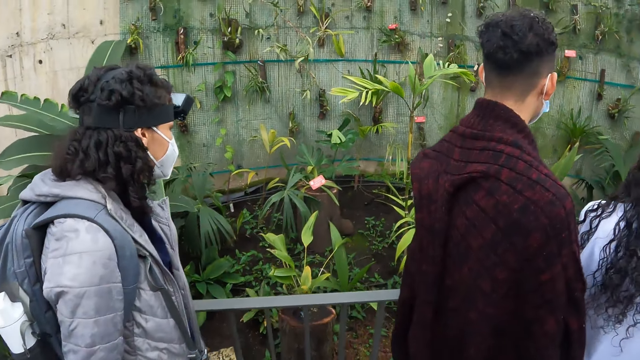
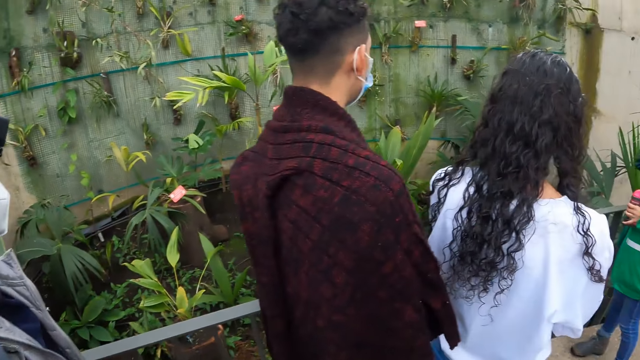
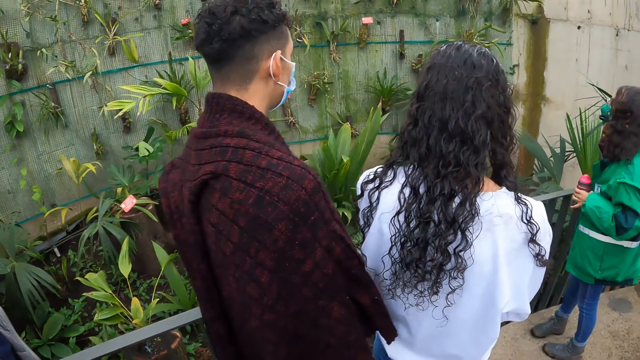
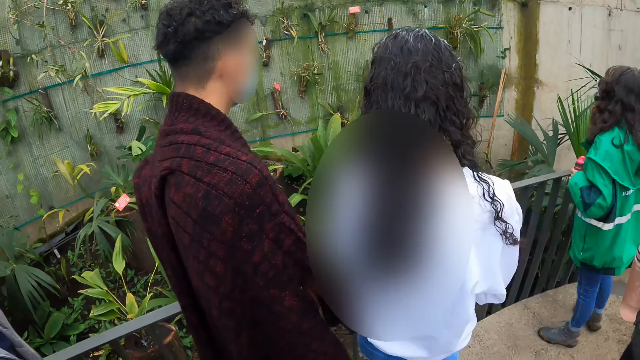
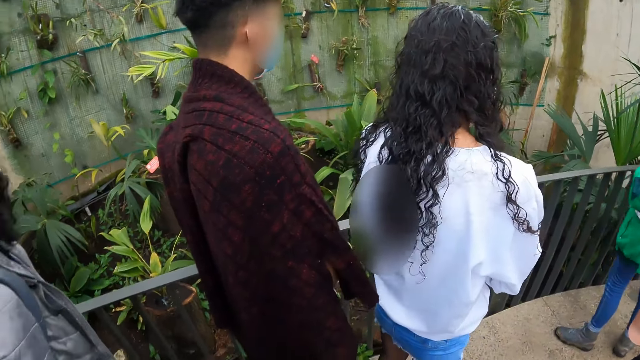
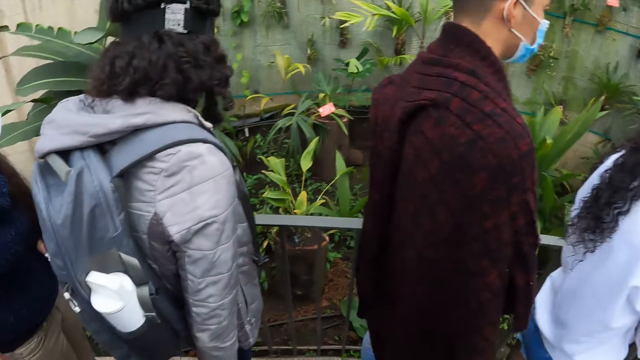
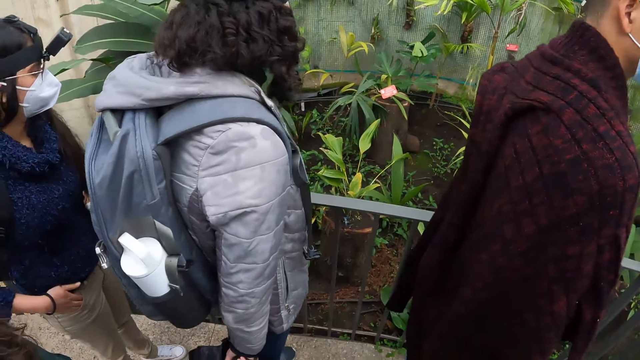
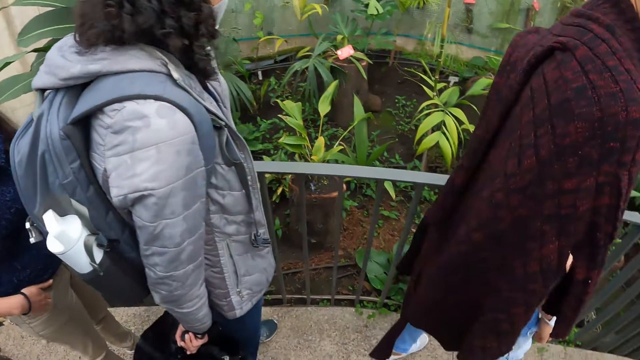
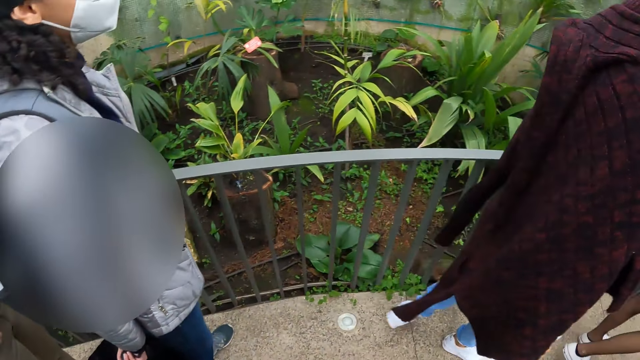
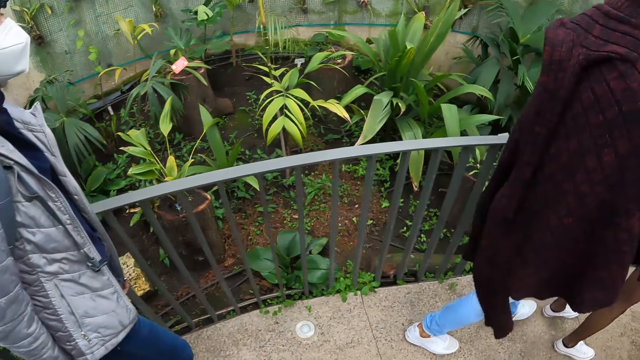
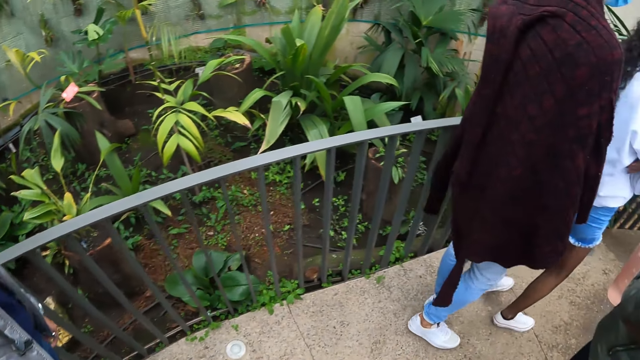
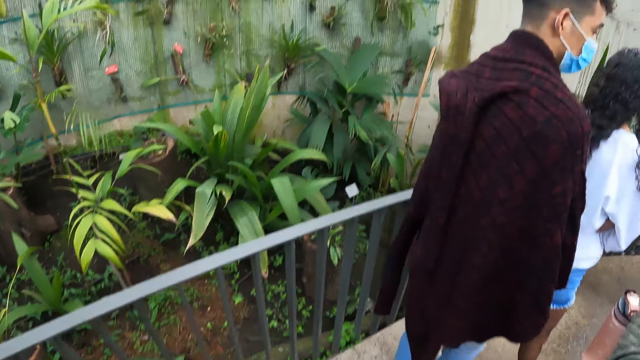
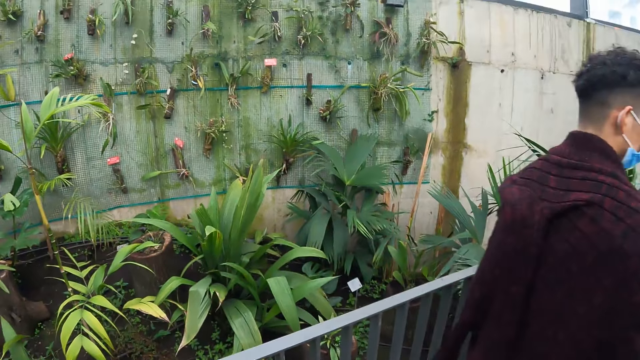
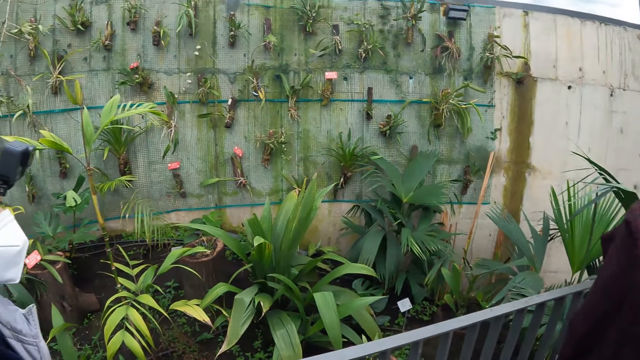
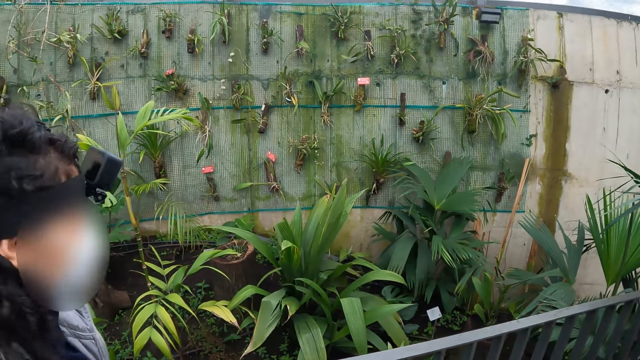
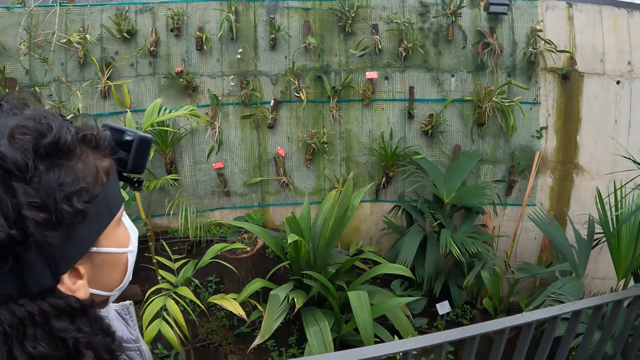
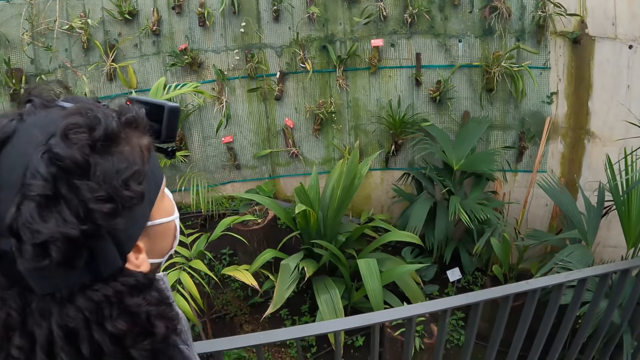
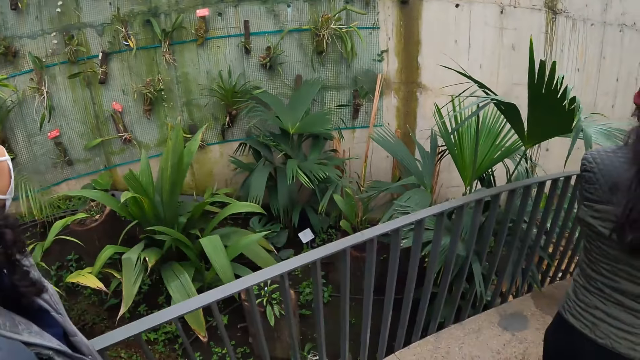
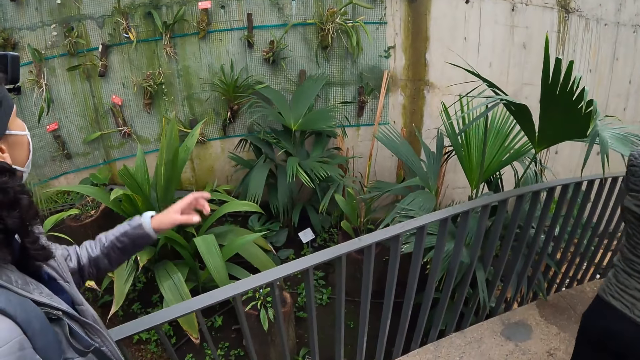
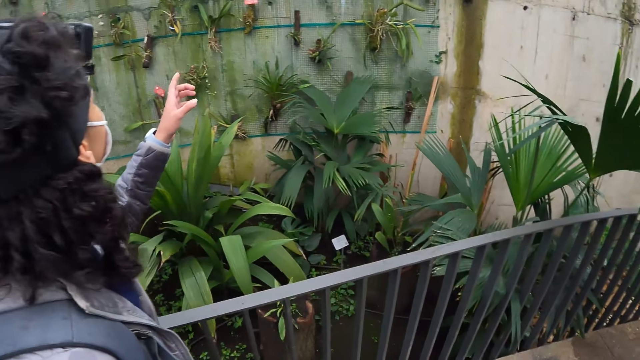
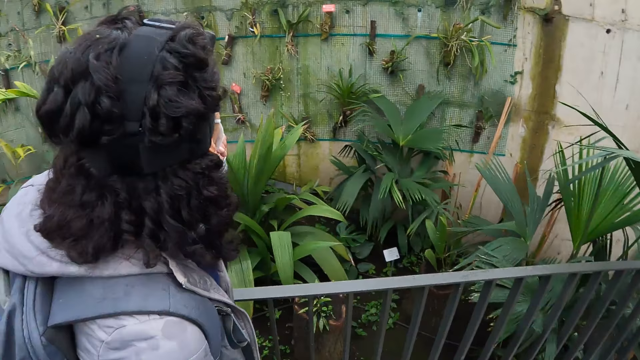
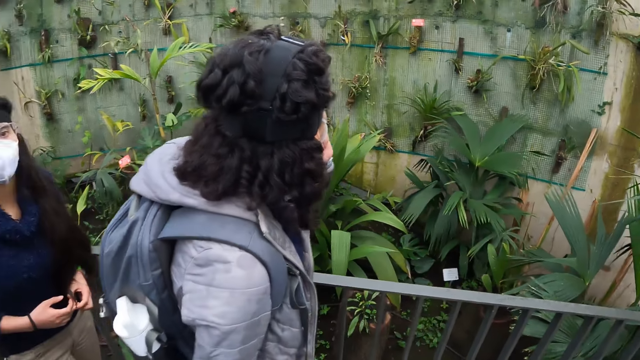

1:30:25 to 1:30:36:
The camera wearer stands. They look at the plants on the wall.

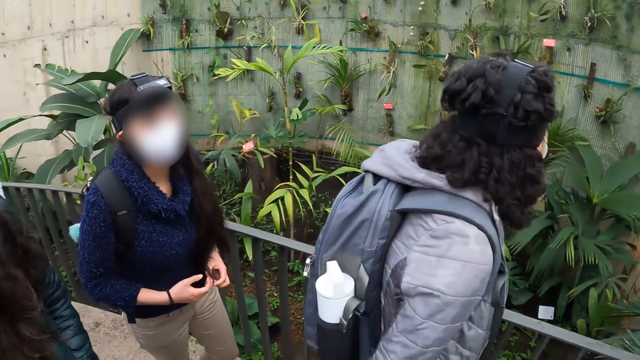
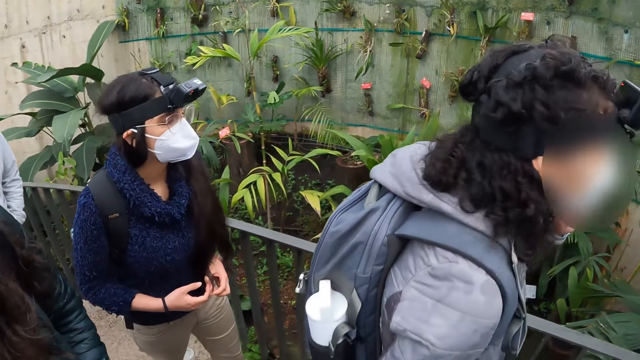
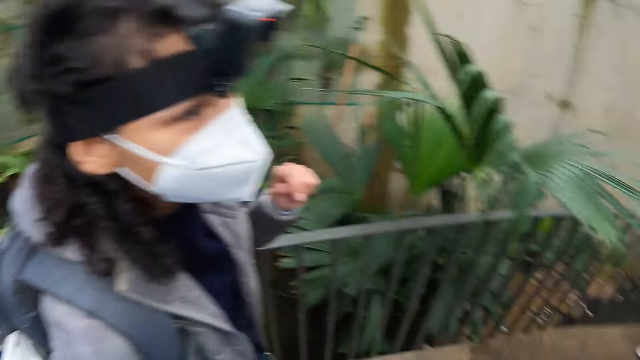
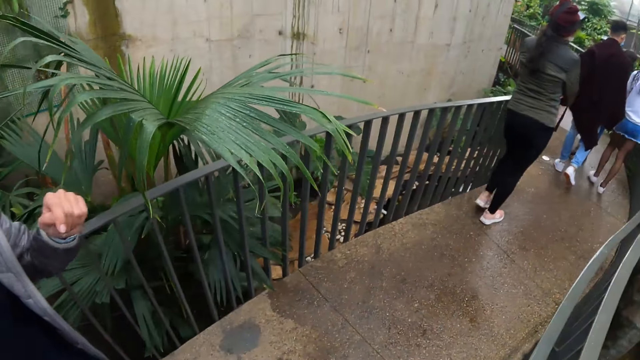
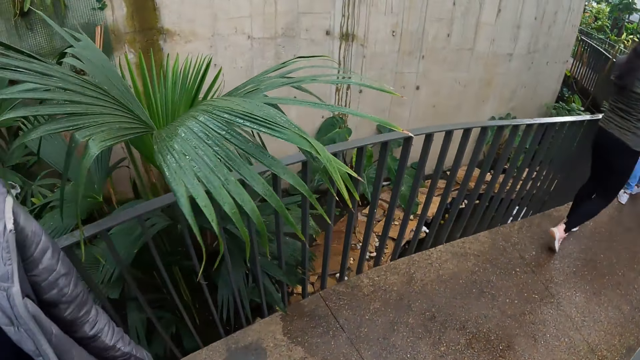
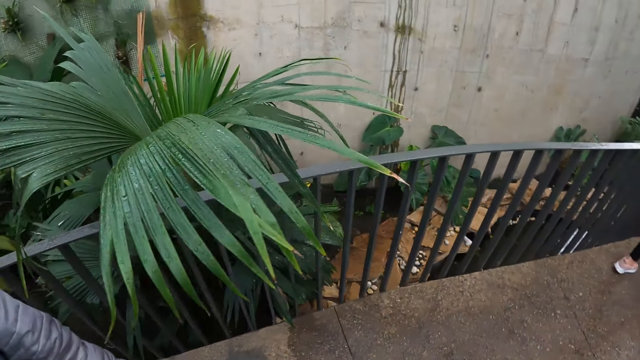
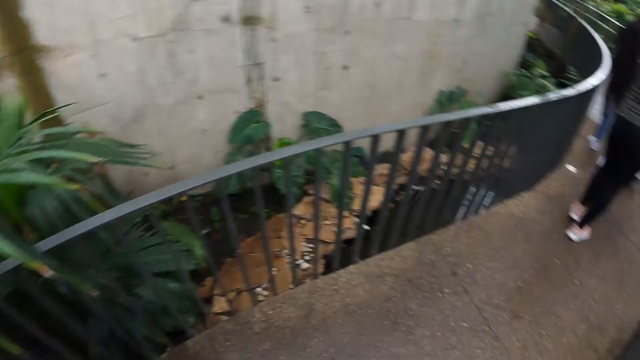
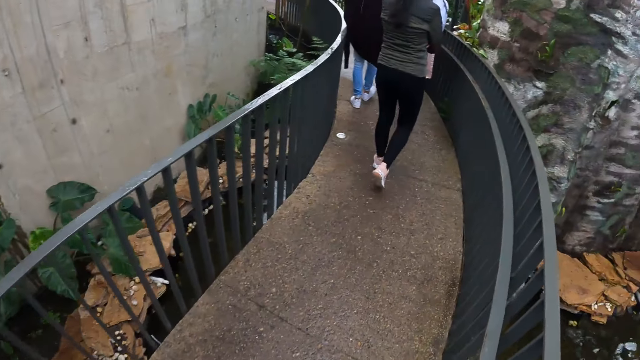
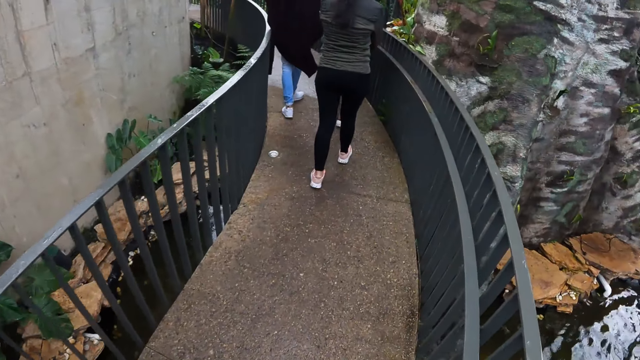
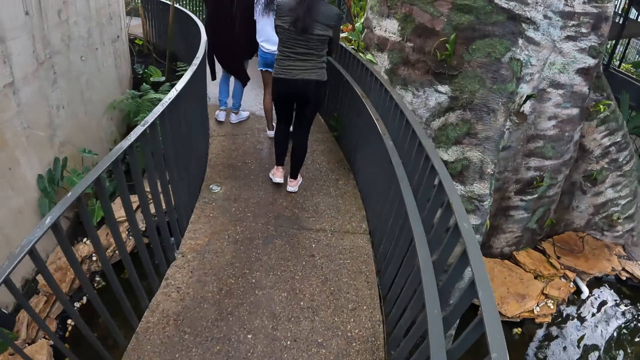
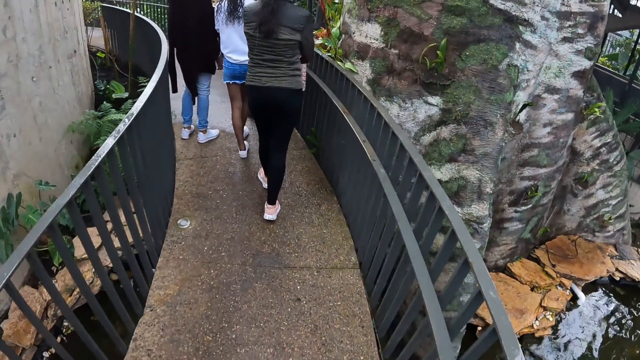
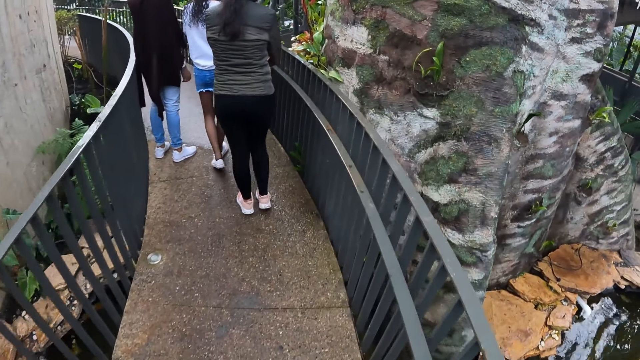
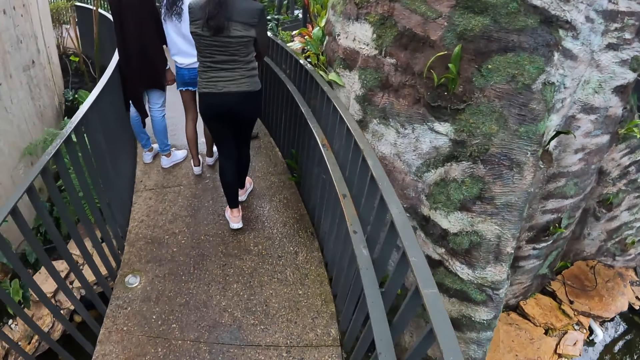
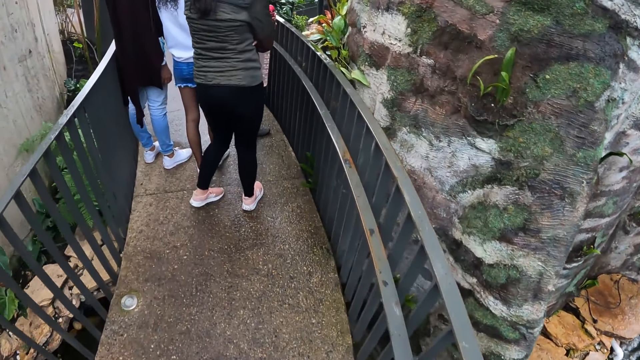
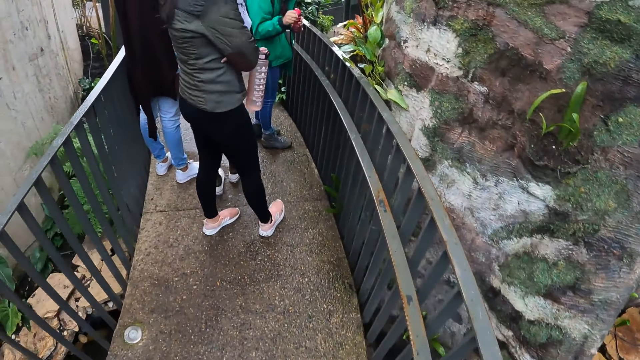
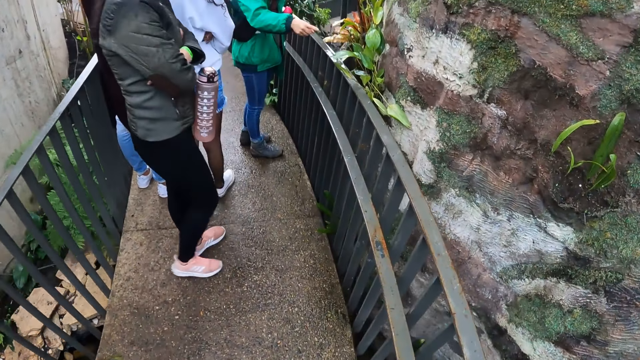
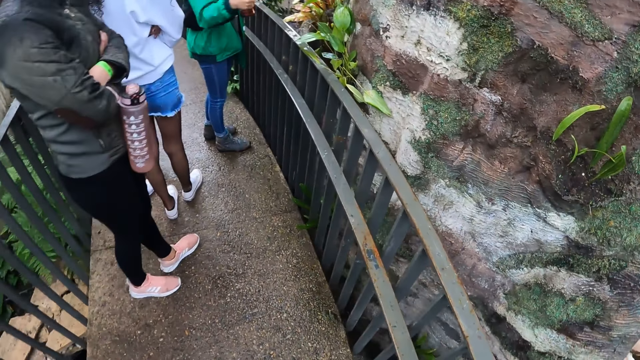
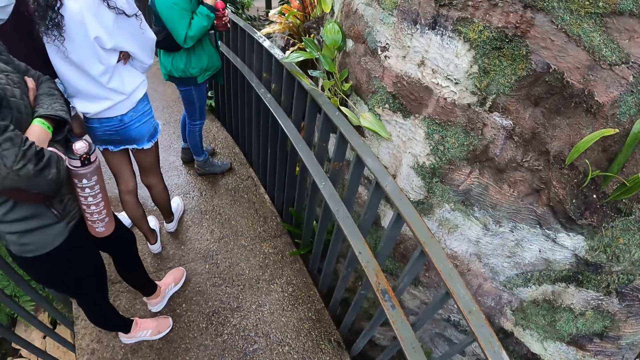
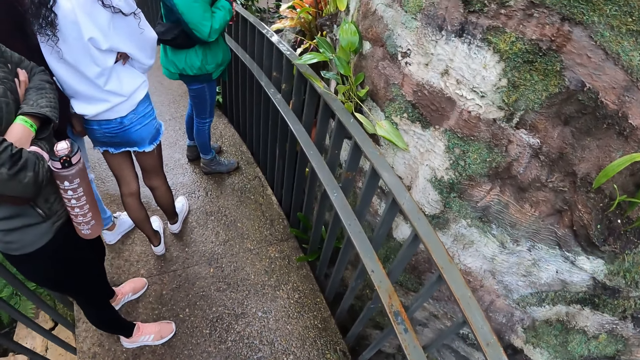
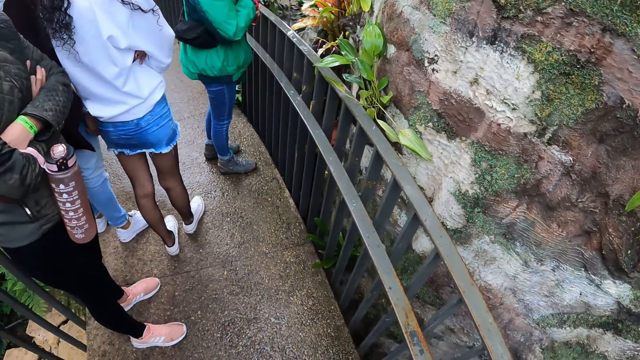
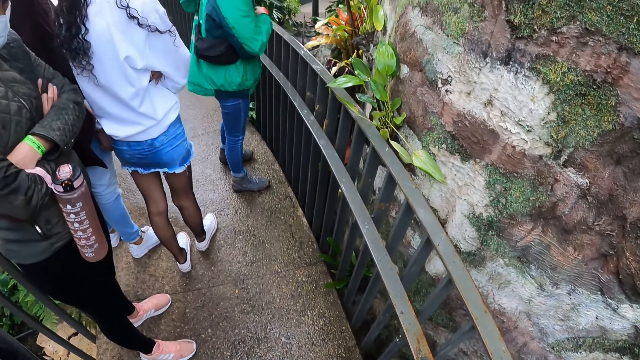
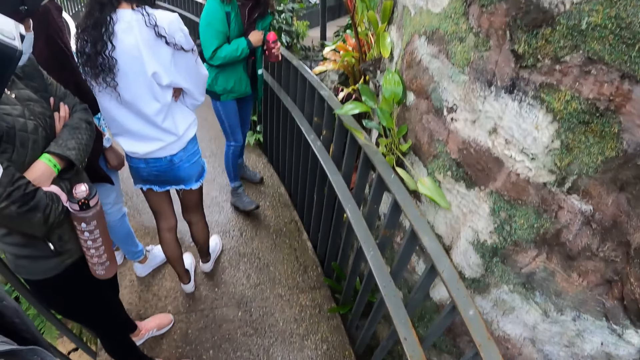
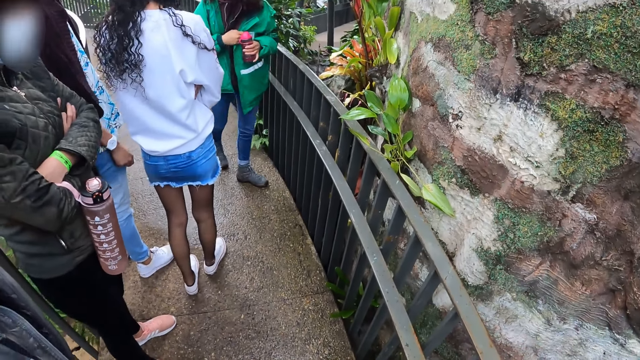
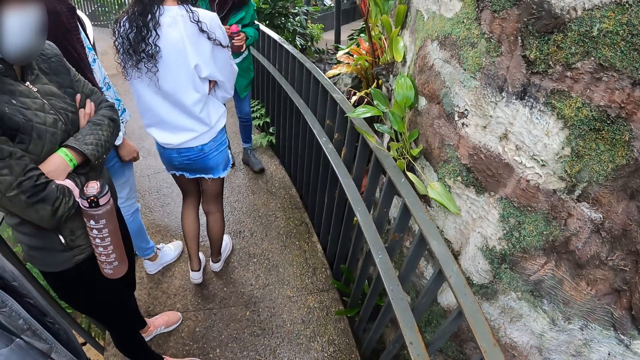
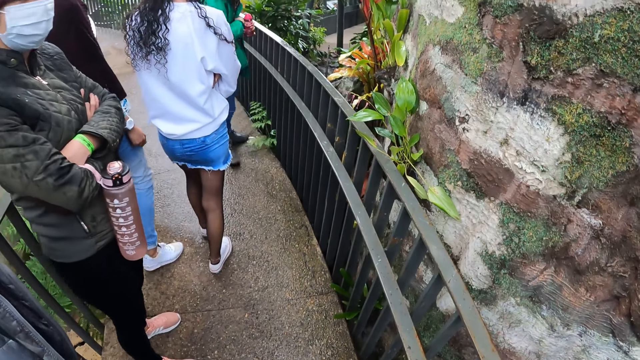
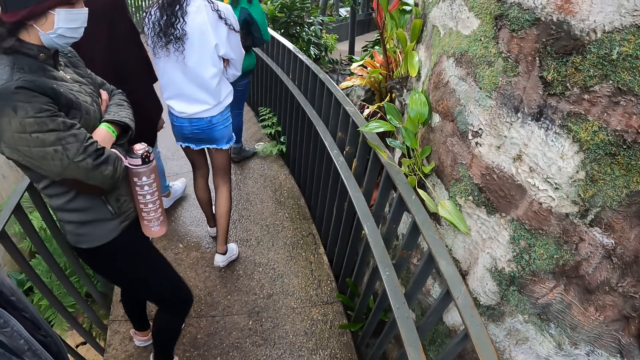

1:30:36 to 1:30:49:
The camera wearer walks on the pavement. They look around. The woman points her right hand. The camera wearer stands.
